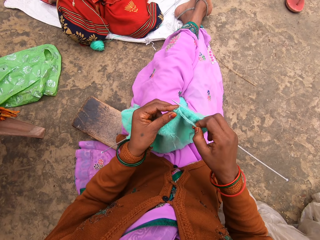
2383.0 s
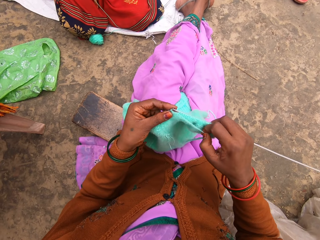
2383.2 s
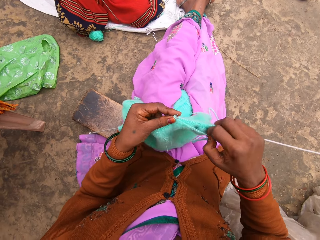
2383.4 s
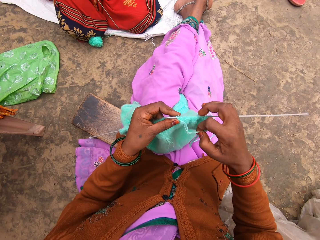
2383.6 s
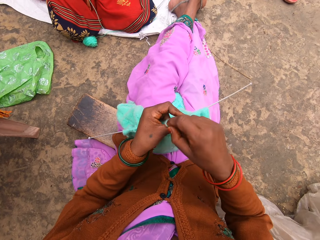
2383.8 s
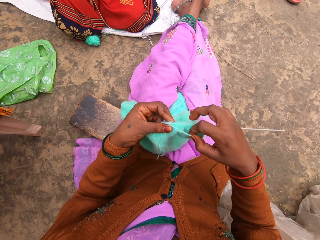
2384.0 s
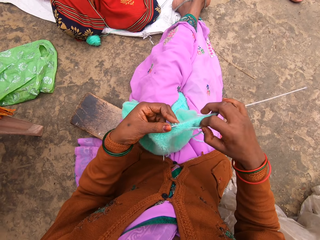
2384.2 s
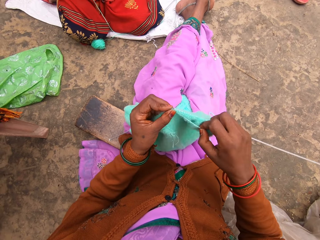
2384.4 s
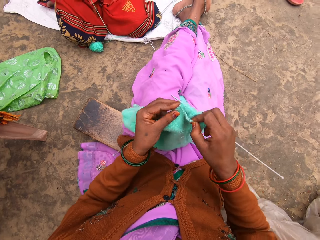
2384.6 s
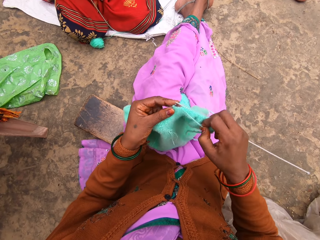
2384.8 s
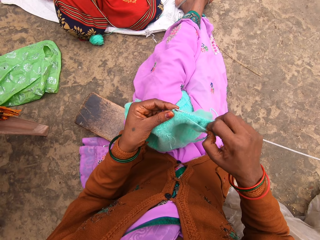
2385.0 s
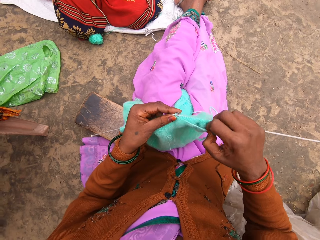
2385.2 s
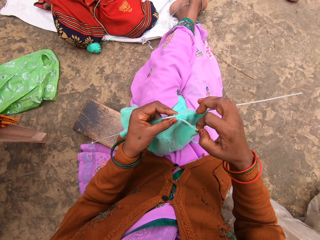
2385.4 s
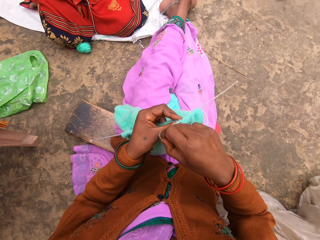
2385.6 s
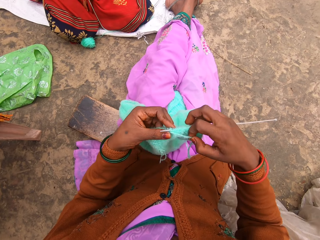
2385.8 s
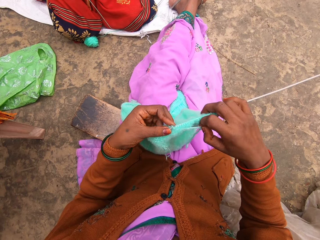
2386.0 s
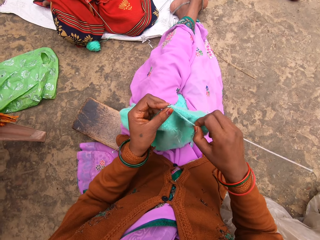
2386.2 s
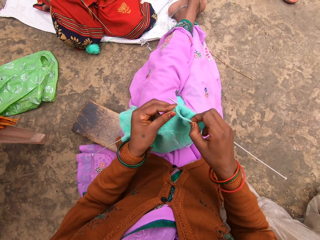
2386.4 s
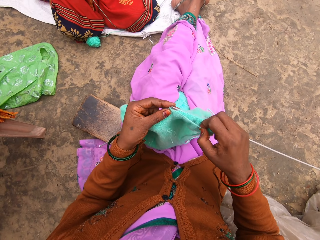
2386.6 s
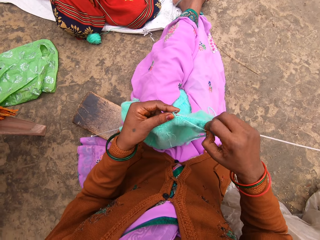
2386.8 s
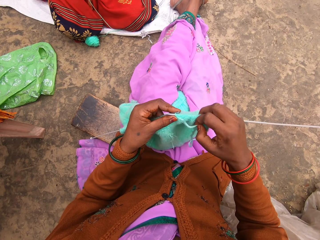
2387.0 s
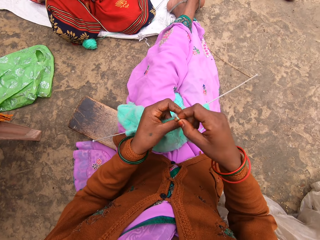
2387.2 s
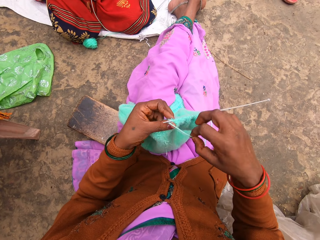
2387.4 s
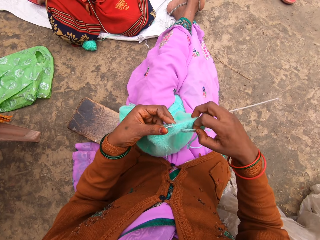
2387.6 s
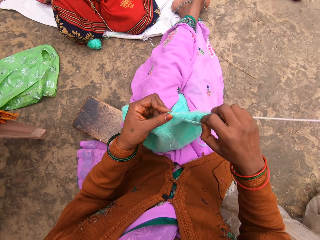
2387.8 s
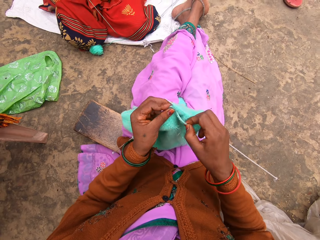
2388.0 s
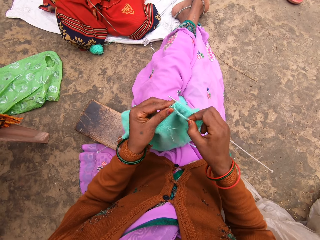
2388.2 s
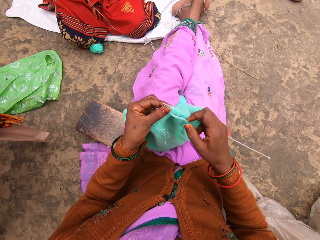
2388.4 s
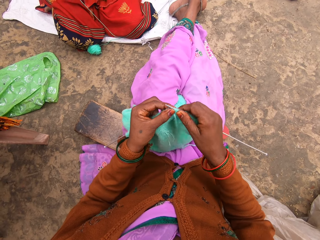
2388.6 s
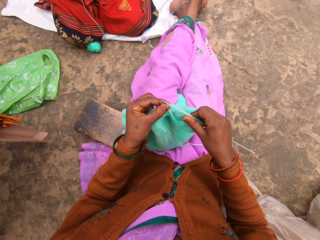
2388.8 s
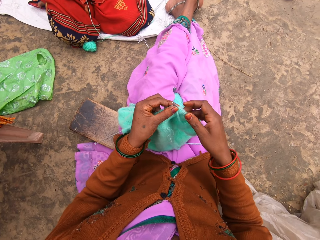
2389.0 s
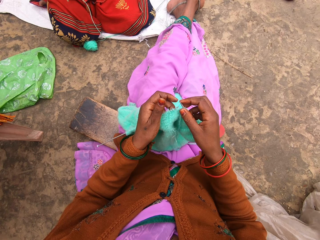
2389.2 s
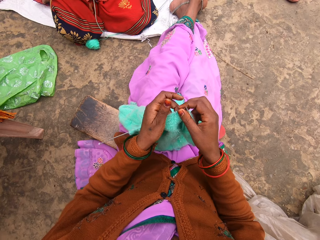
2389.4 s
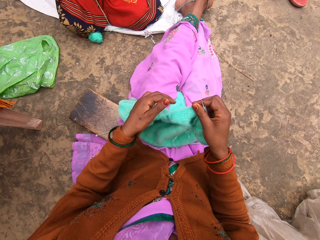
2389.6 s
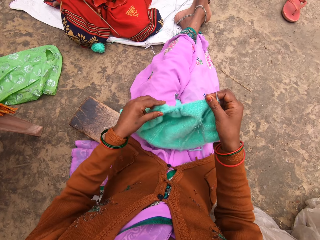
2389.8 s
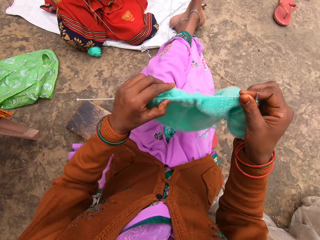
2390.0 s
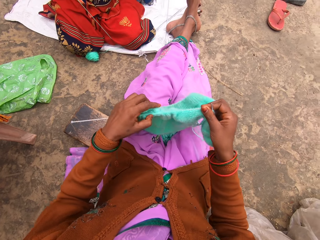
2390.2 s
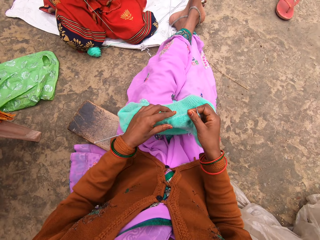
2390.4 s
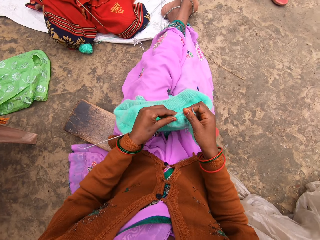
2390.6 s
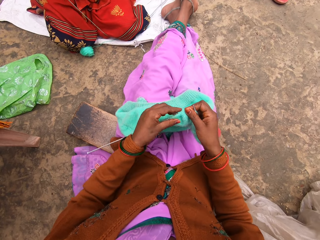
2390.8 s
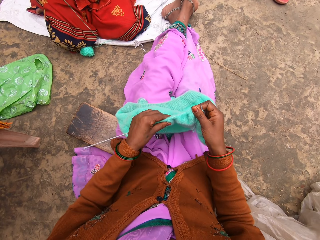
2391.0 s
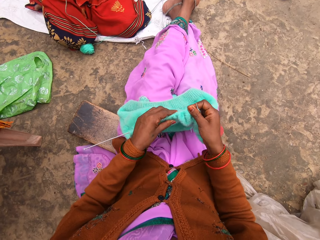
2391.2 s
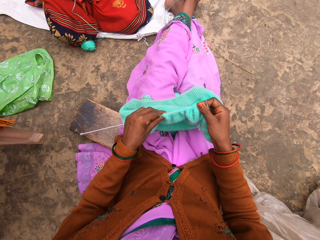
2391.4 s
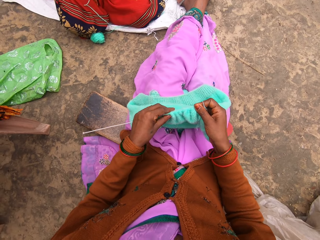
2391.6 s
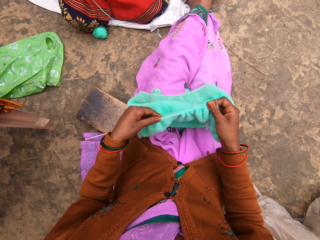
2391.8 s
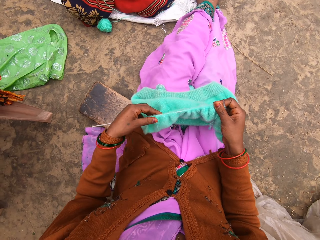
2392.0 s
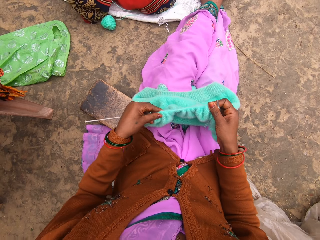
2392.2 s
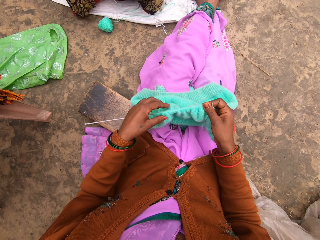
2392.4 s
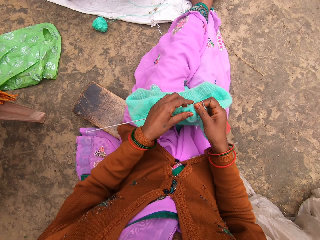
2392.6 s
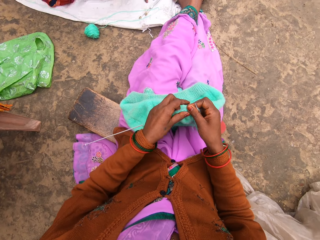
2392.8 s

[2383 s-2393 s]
The camera wearer pulls the woolen sweater on the needle.

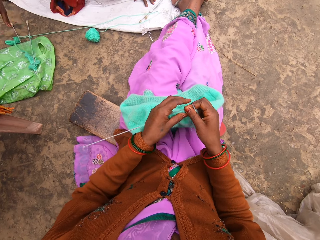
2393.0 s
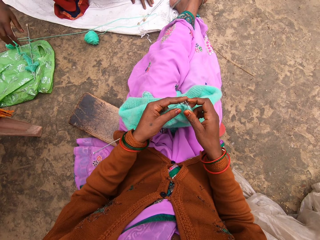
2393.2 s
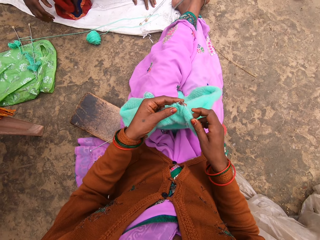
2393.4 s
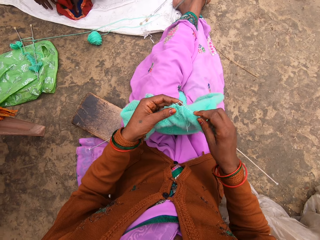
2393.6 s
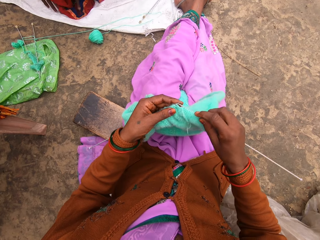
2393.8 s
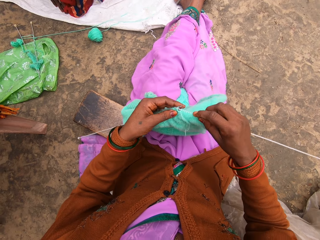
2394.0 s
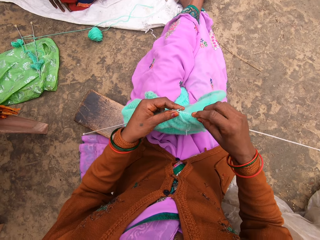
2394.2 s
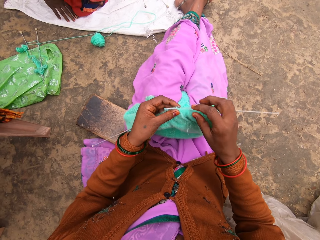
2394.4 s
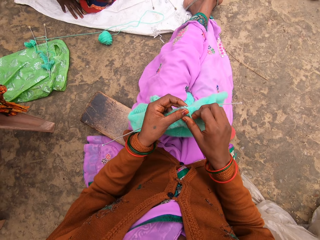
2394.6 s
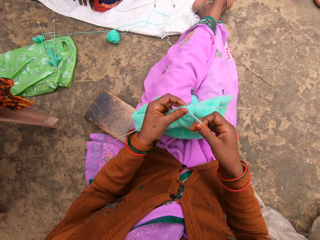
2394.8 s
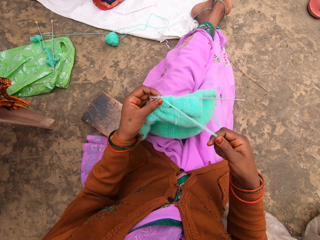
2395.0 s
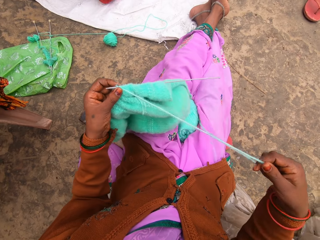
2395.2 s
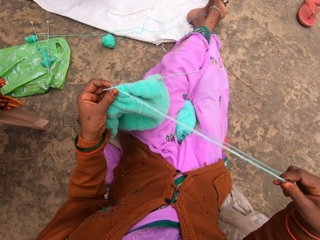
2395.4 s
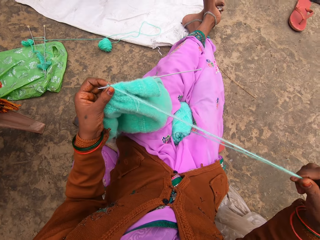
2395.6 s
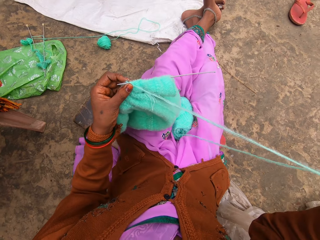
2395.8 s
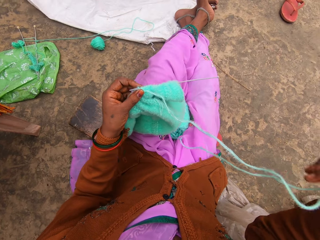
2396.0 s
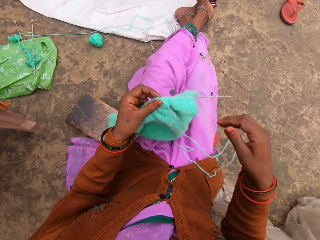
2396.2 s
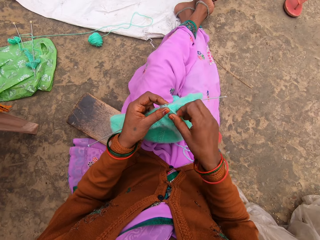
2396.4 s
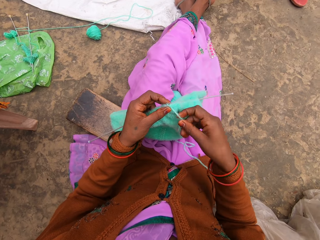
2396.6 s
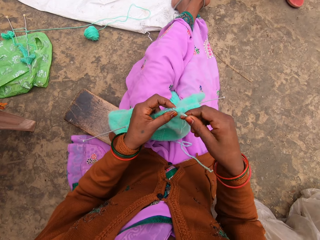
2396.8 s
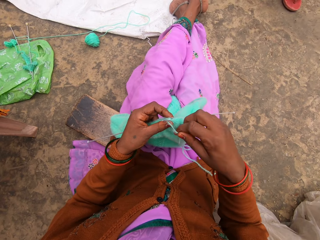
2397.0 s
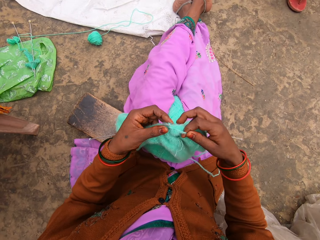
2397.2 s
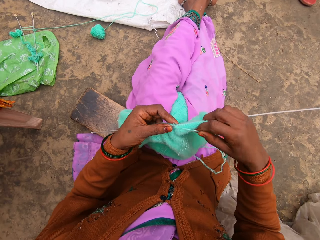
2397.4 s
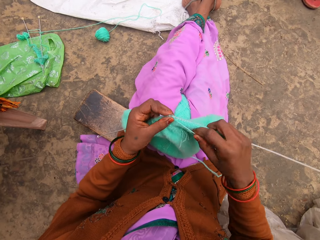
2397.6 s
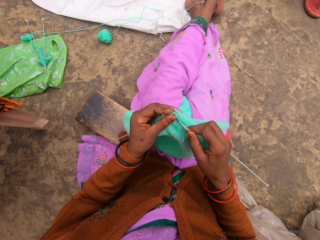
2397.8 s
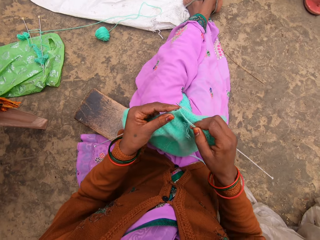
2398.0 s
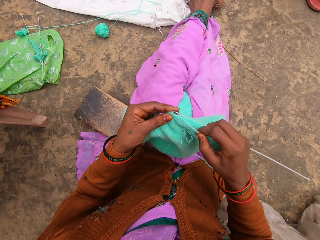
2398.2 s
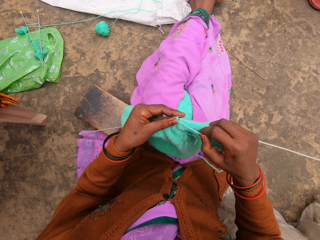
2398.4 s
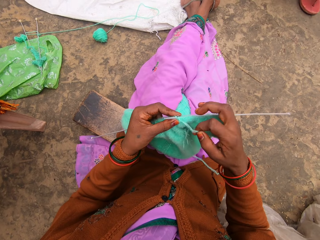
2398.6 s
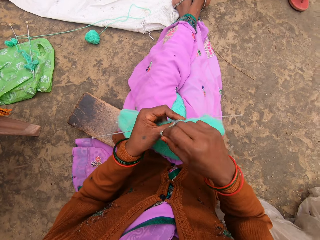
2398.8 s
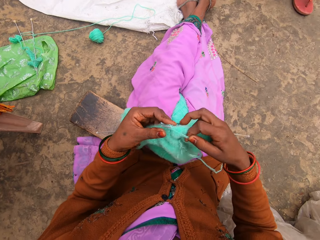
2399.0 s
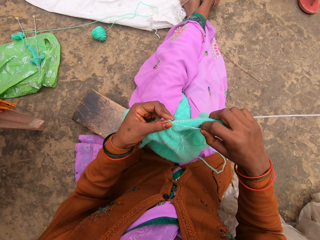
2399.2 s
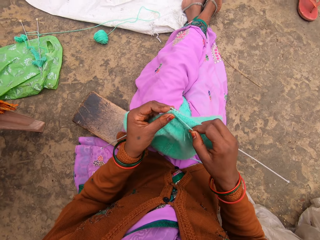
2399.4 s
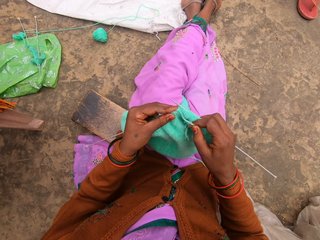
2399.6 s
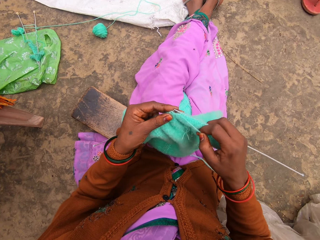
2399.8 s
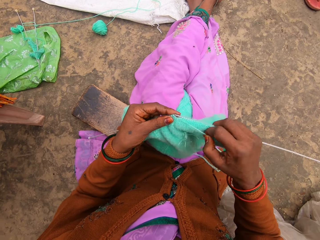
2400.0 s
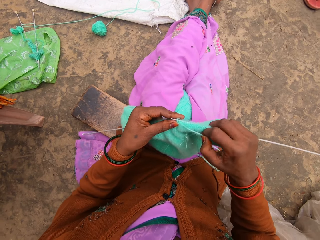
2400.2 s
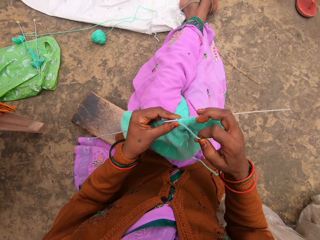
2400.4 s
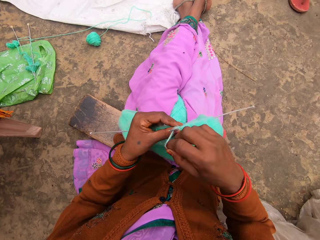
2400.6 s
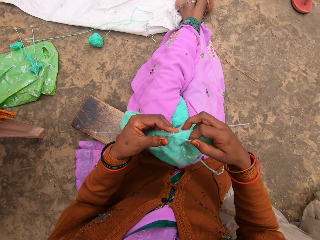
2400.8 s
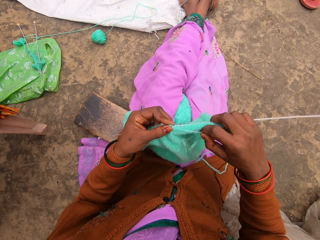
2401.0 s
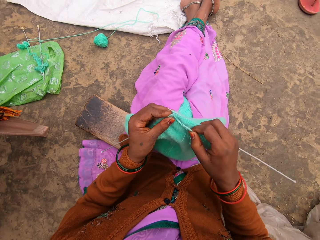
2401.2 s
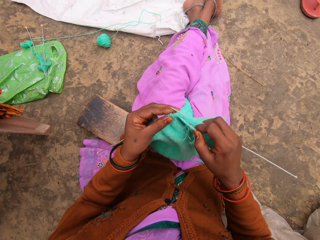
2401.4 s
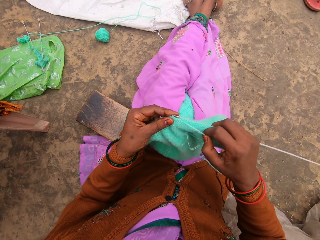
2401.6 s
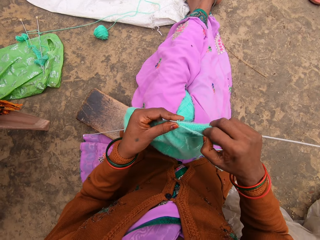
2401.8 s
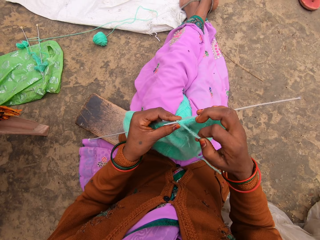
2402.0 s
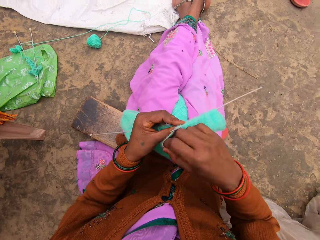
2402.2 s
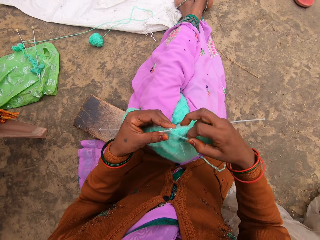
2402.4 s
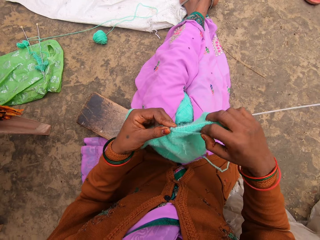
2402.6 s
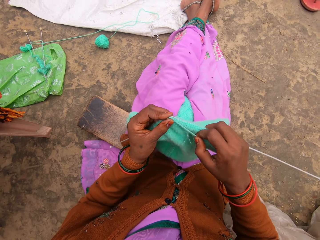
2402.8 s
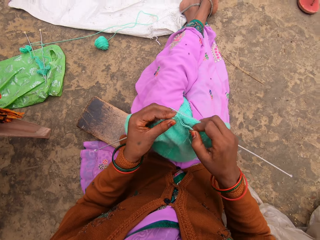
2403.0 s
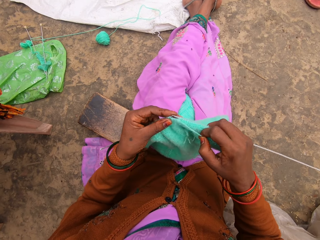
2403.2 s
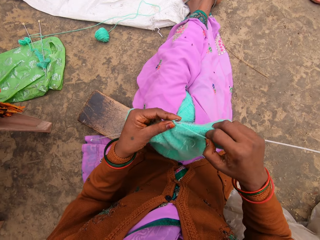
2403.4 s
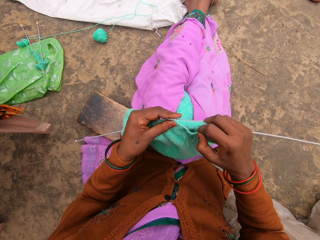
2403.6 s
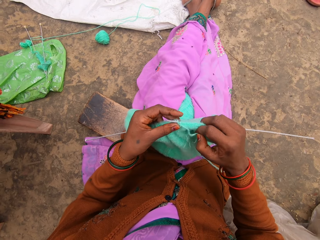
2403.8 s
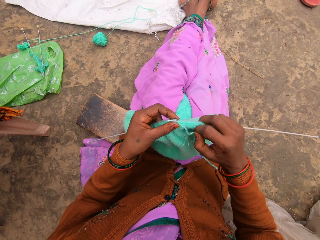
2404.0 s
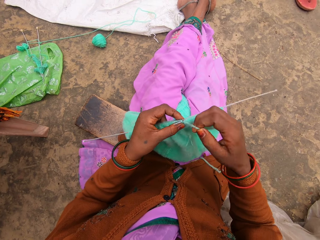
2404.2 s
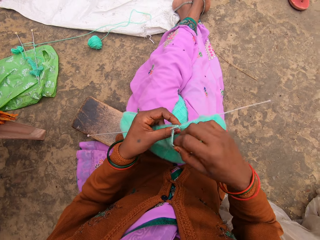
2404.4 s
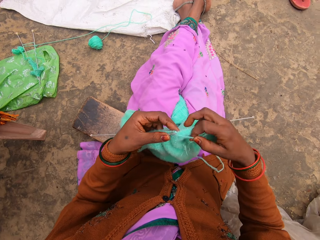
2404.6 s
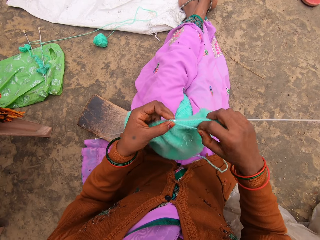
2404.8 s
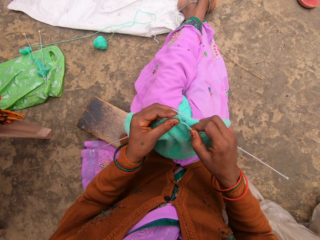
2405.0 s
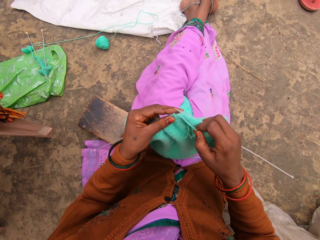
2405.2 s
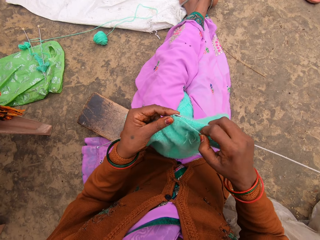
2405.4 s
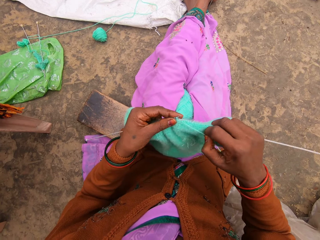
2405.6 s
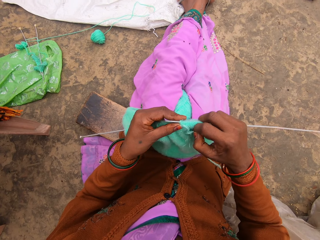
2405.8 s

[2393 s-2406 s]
A woman puts the needles down. She puts down the garment, stands, and walks. The camera wearer talks to the woman. They knit.
